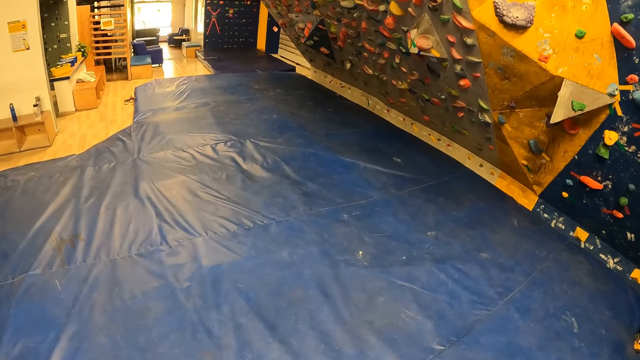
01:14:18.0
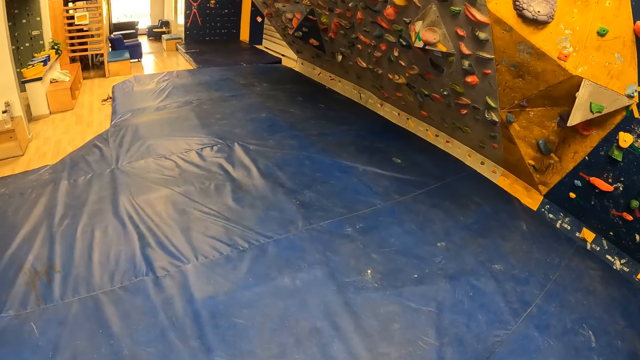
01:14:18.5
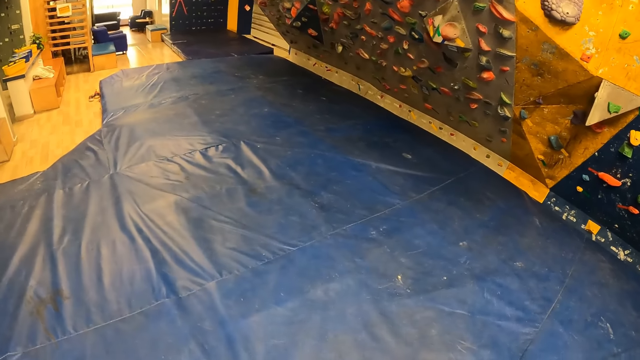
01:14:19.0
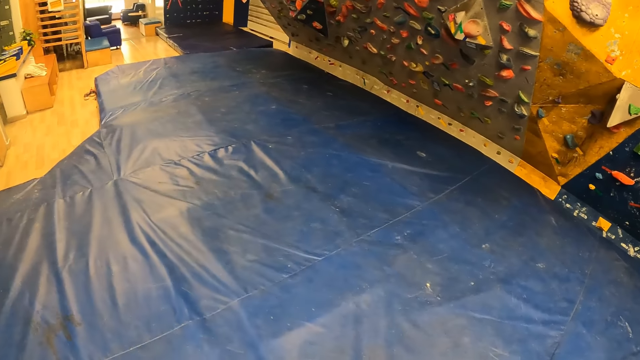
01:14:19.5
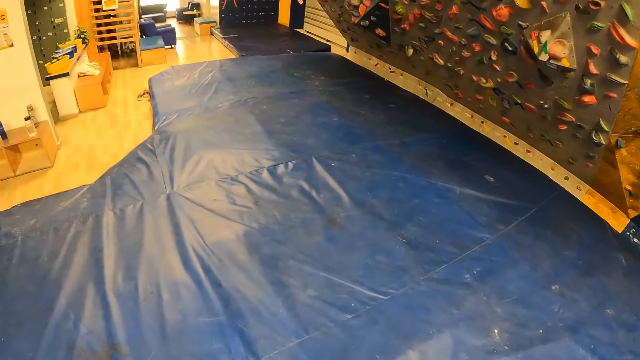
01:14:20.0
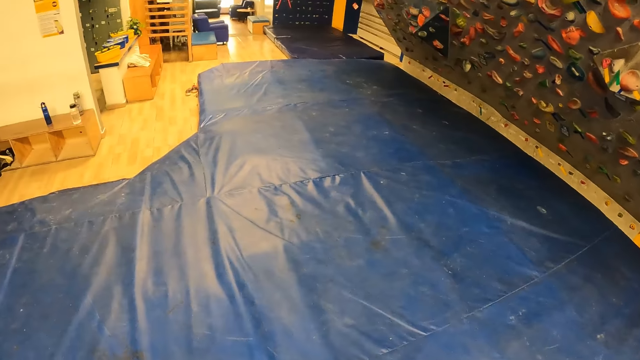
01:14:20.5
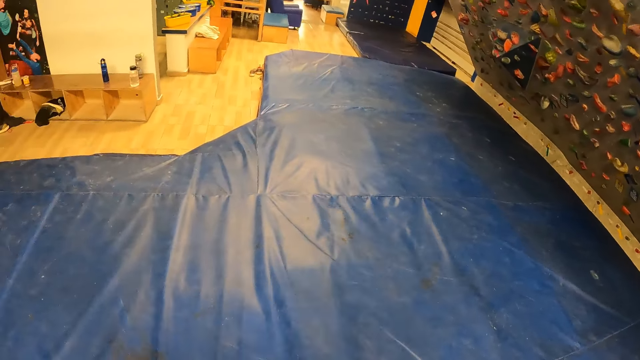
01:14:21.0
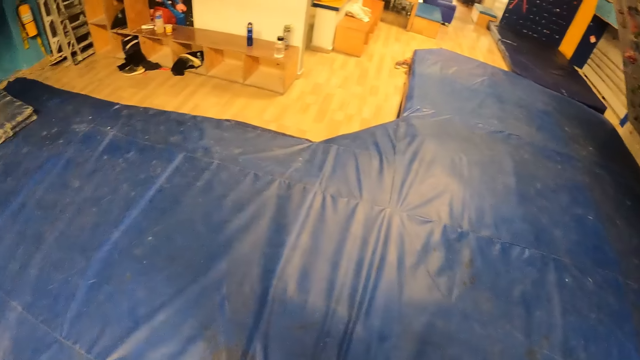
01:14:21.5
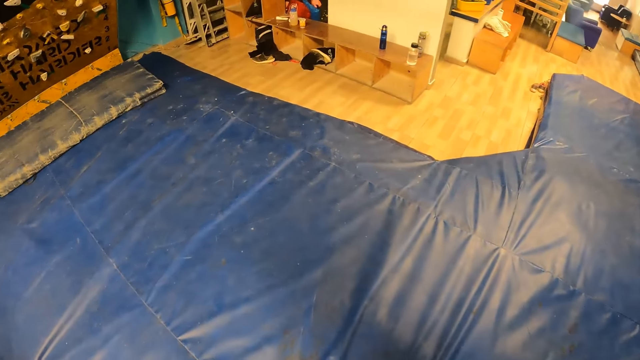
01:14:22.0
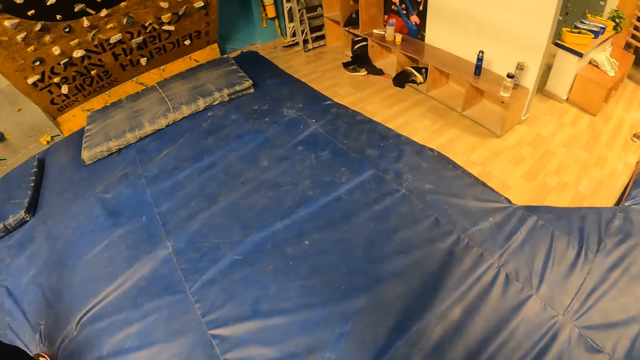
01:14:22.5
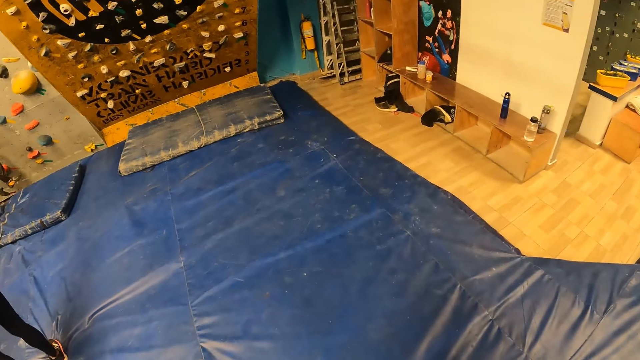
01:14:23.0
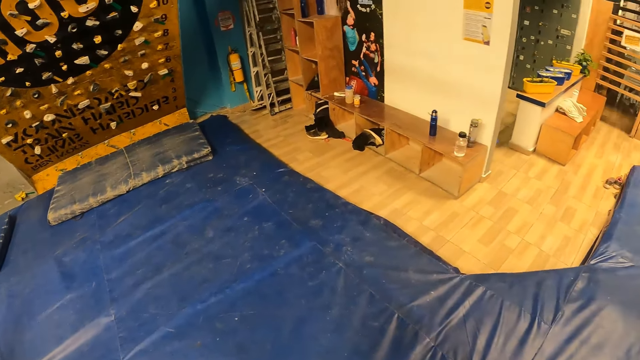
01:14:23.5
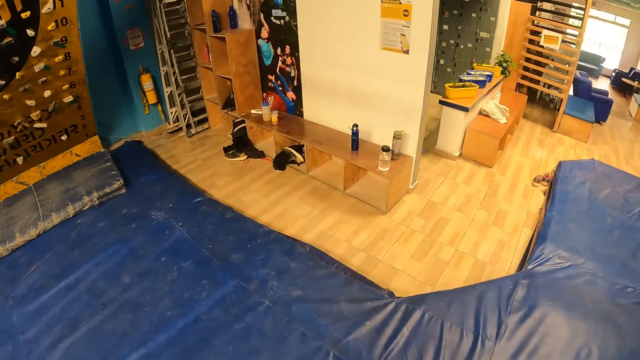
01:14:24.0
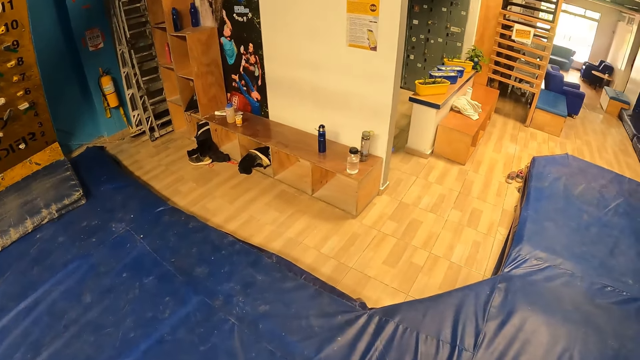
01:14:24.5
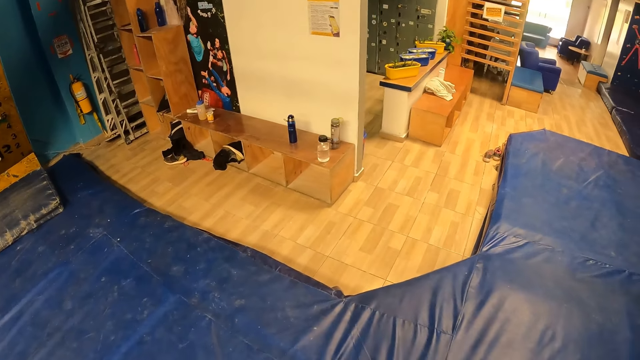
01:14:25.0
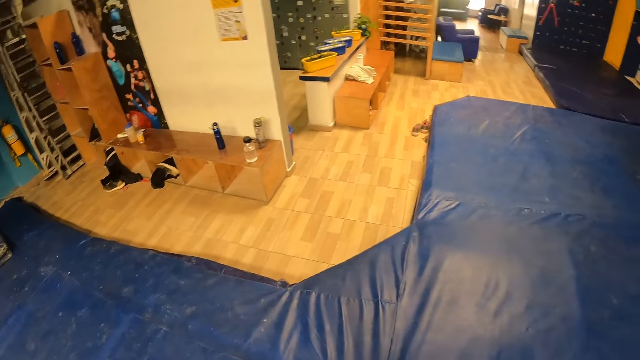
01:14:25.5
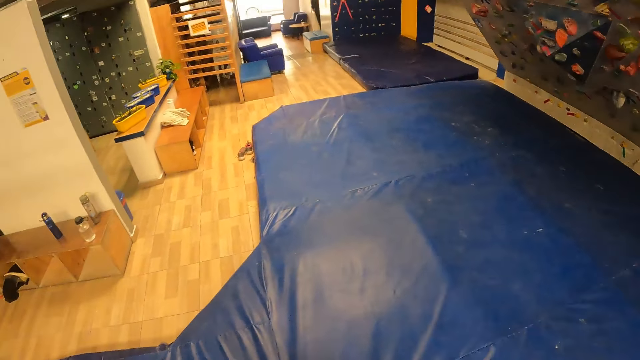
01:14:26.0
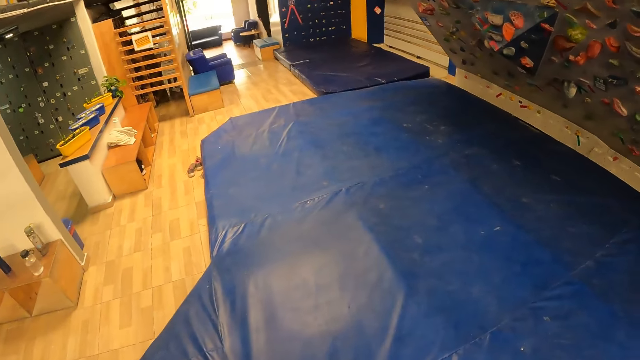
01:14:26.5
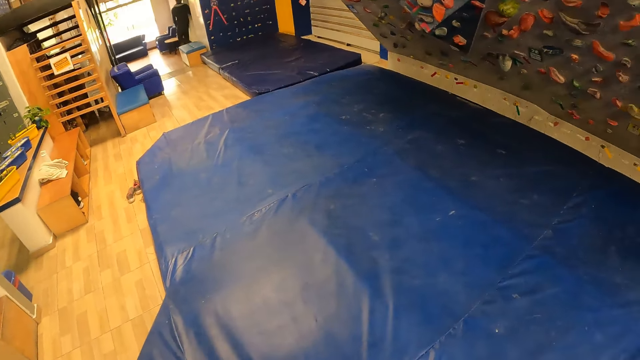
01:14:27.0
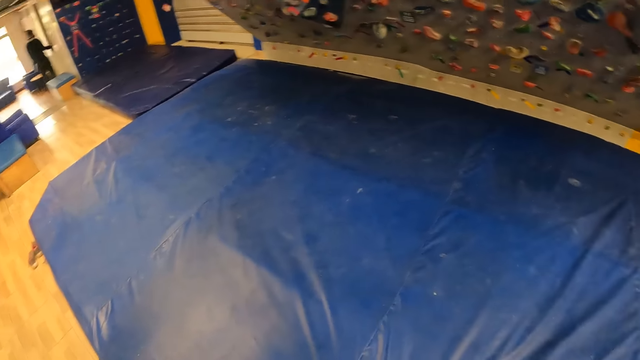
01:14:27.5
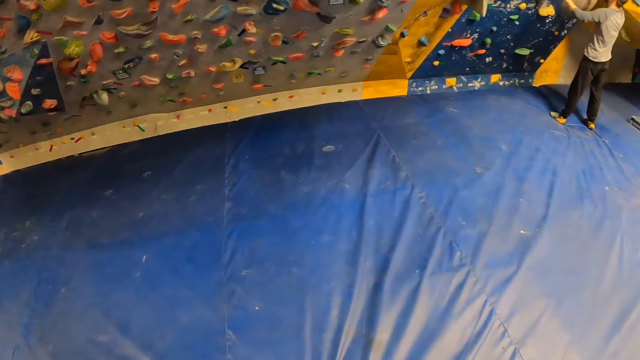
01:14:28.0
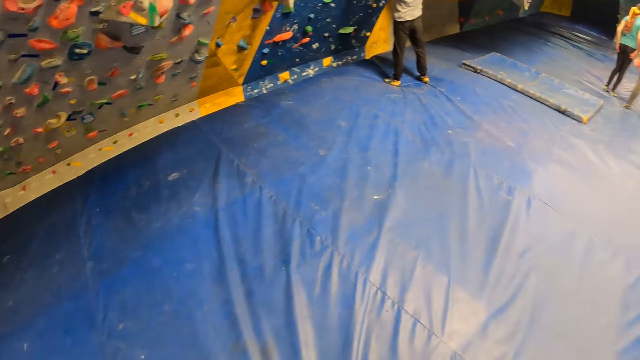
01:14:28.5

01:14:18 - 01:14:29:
A man climbs on a wall. The camera wearer looks around a room. They walk around the room. They look around the room.

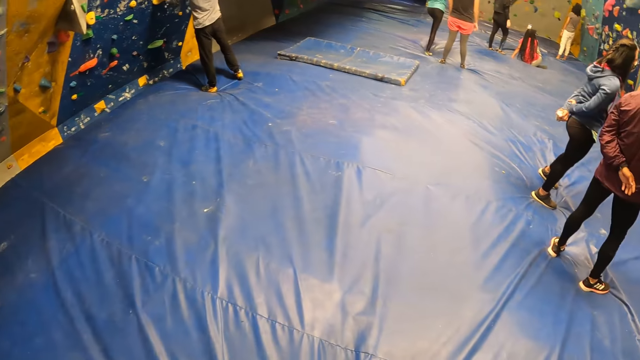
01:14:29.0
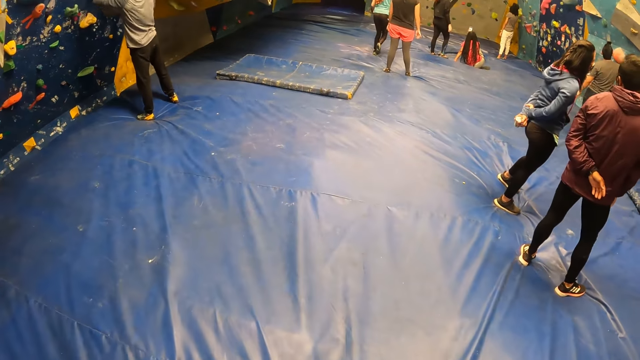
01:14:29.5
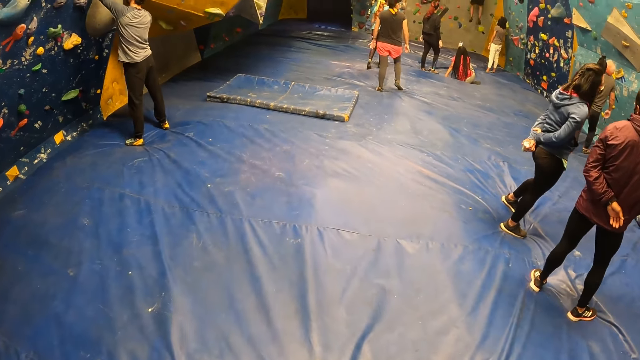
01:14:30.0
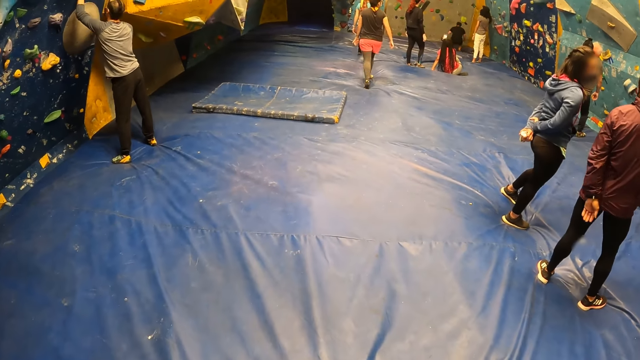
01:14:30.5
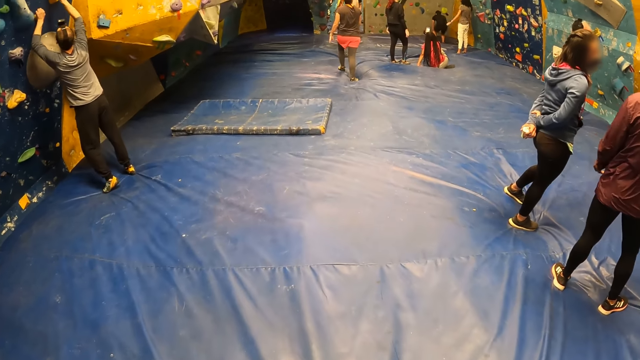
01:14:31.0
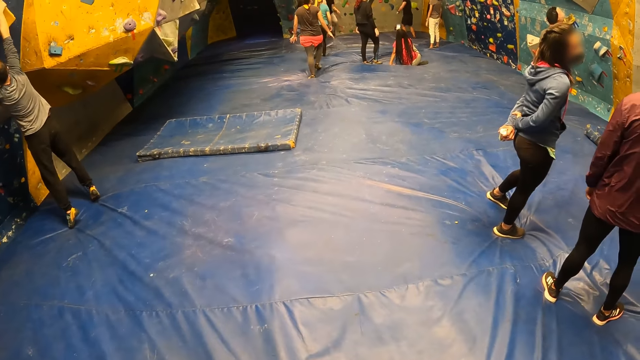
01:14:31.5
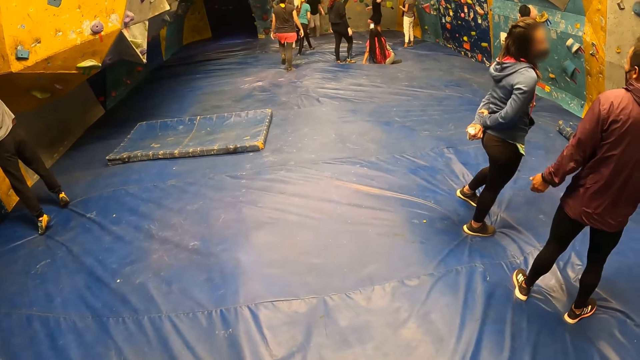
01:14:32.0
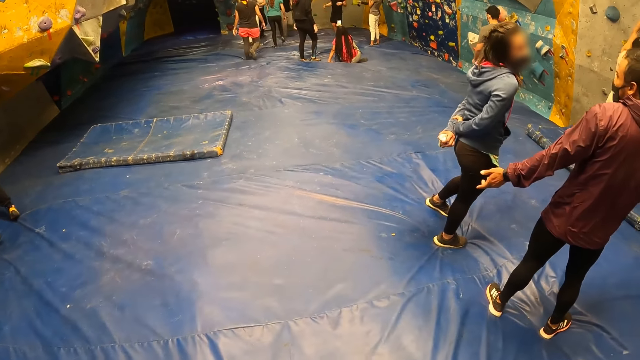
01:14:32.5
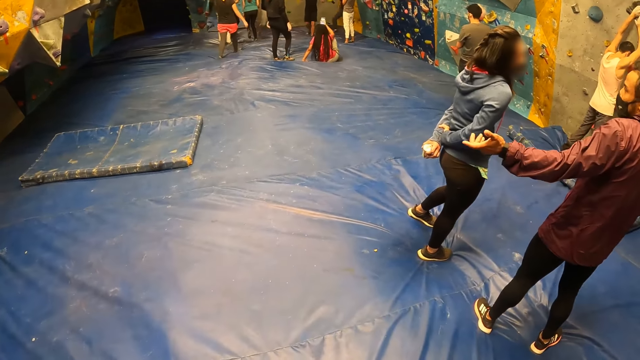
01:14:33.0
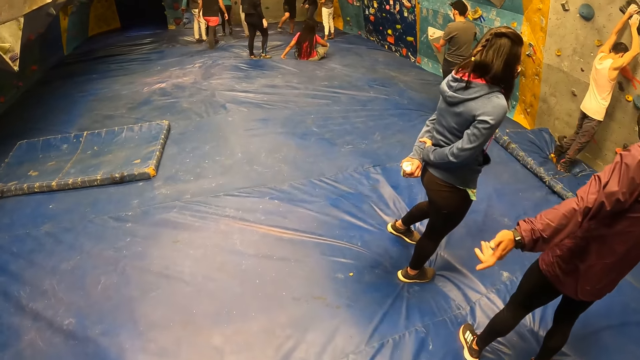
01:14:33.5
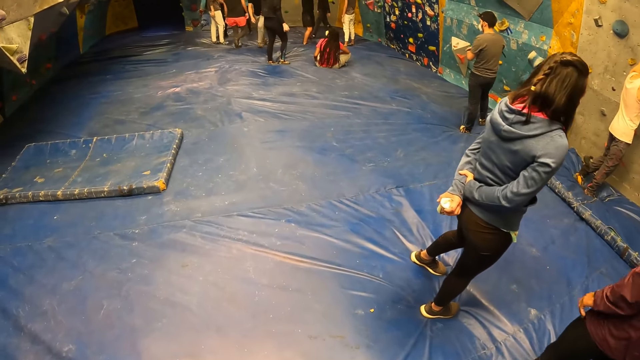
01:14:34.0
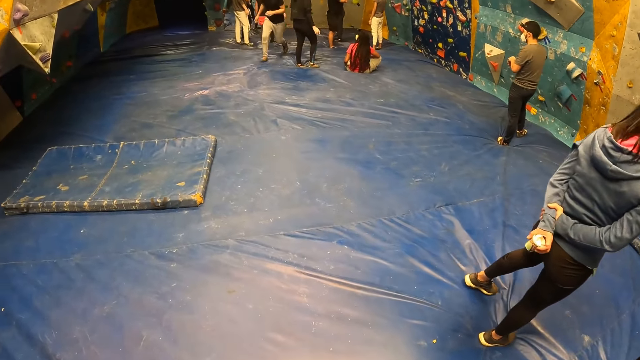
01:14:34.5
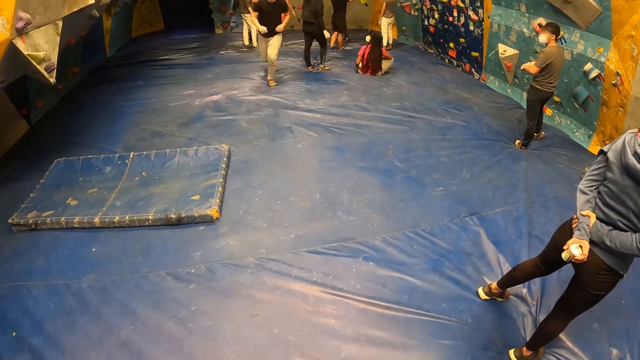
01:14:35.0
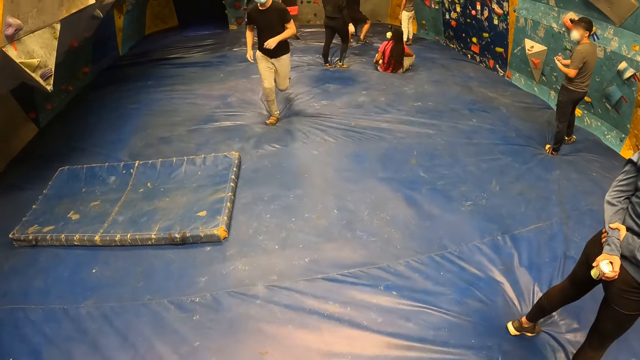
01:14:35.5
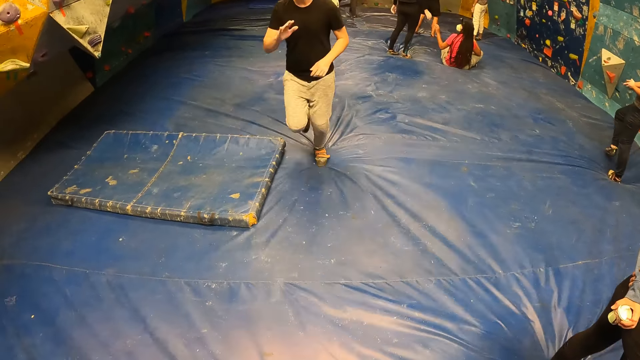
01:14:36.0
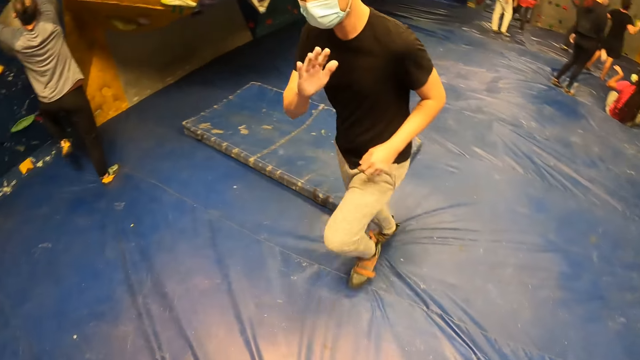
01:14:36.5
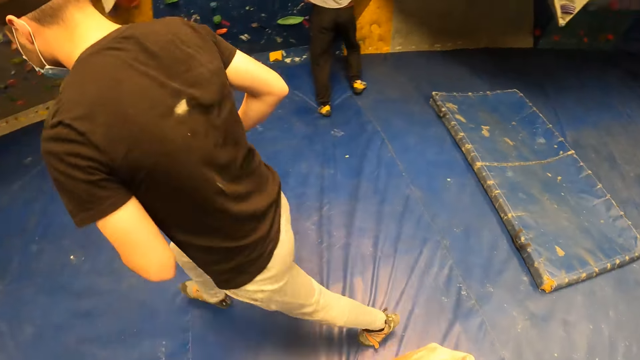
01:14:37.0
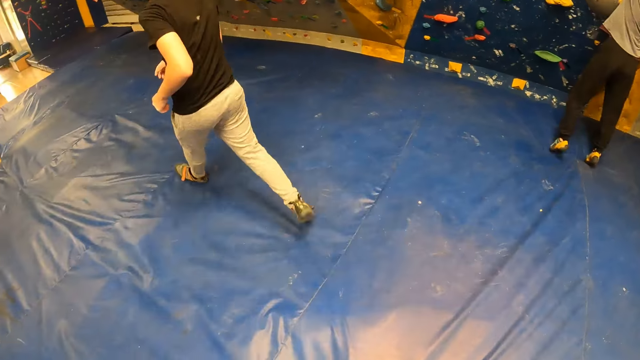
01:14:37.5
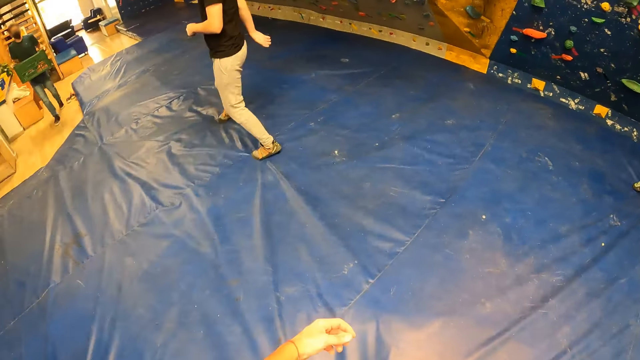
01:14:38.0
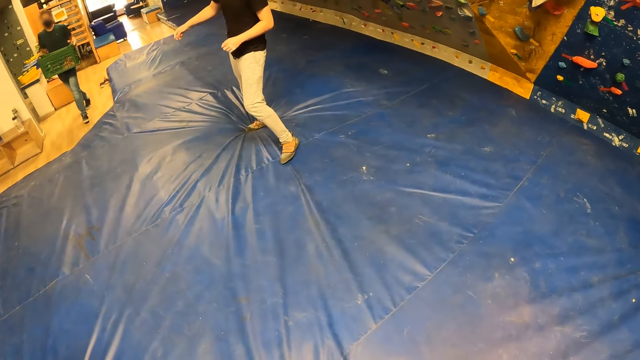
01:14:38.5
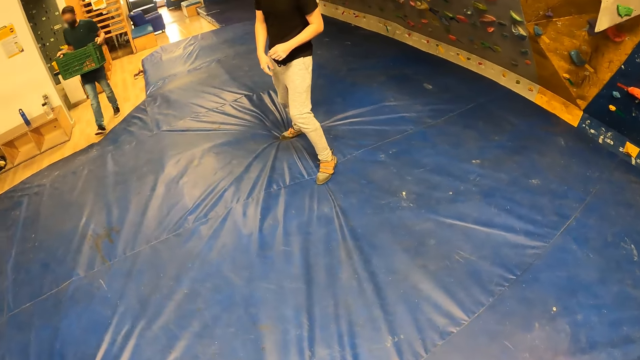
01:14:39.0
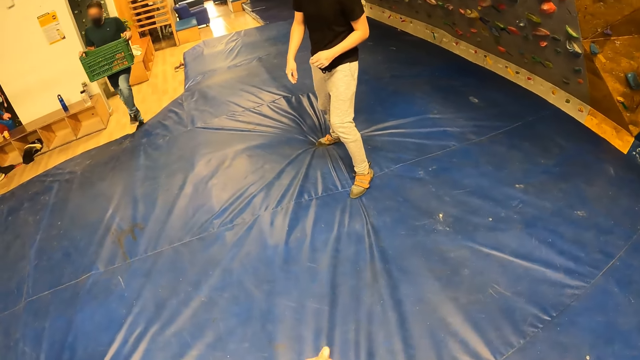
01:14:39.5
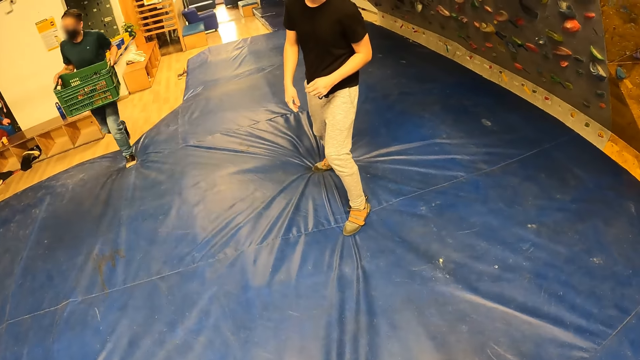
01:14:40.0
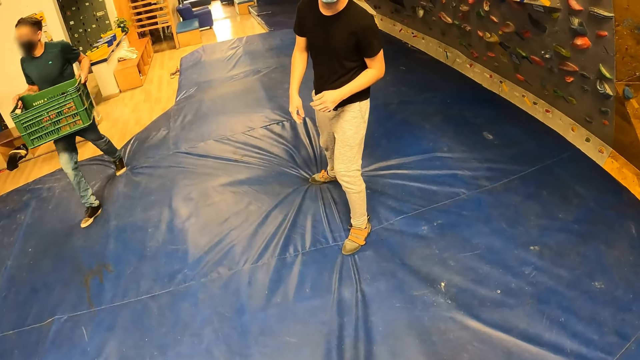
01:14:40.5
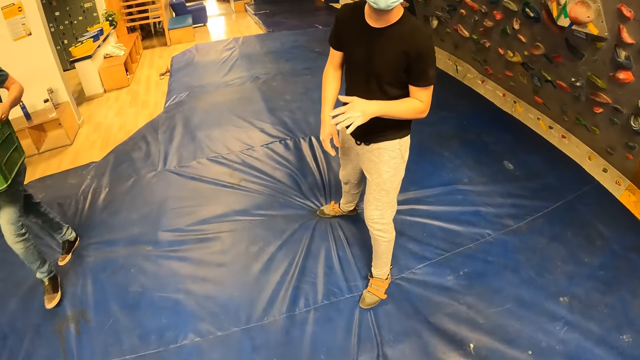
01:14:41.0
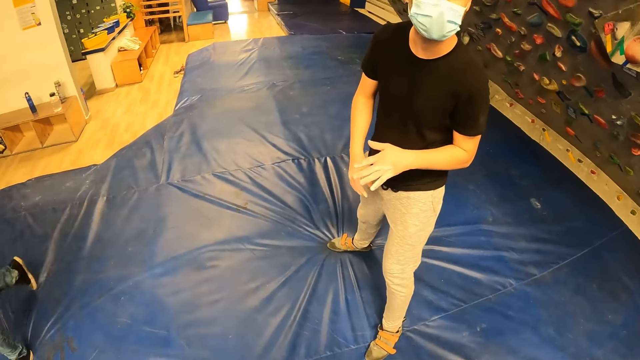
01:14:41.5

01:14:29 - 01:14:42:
A lady walks around a room. The camera wearer looks around the room. They walk around the room. A man runs around the room. Another man interacts with the camera wearer. The camera wearer looks around the room. They interact with the second man. A third man carries a crate.
